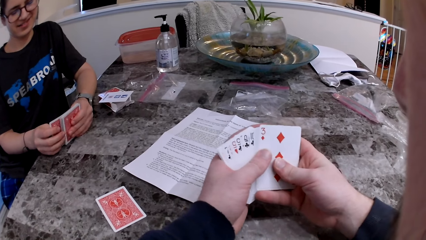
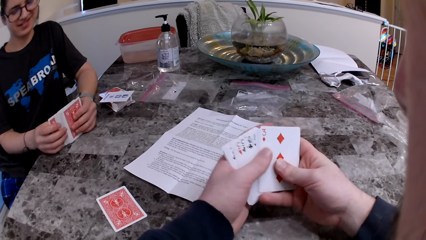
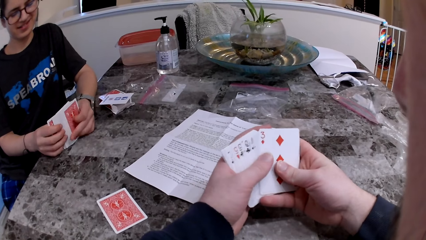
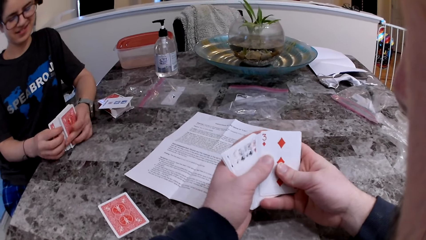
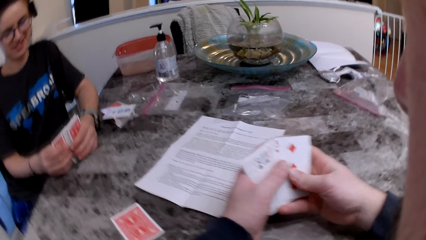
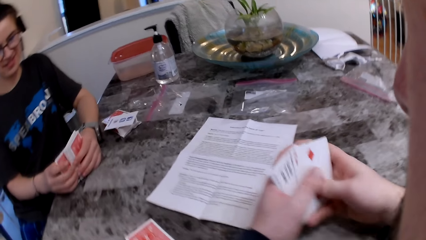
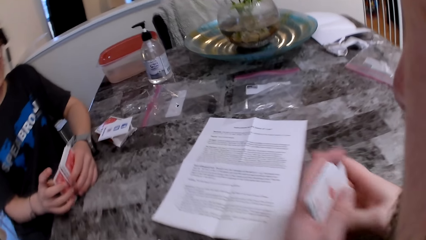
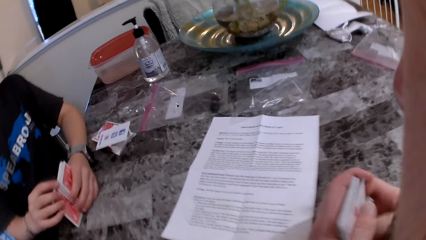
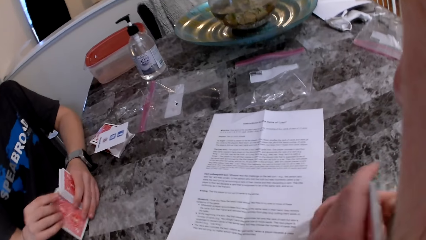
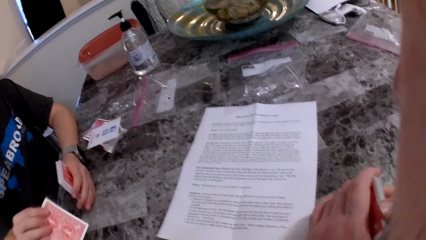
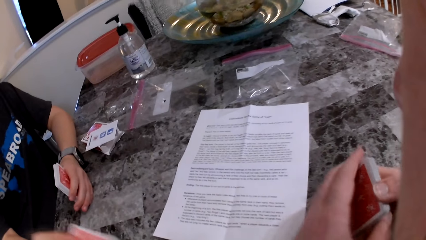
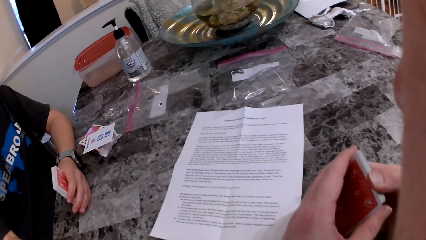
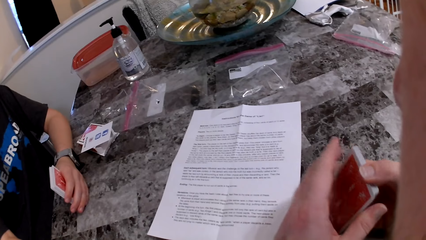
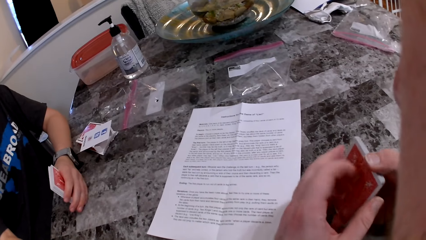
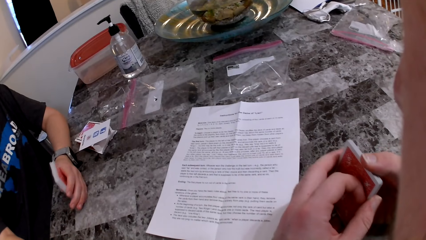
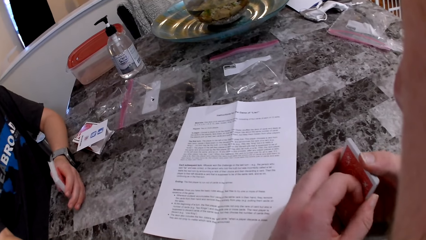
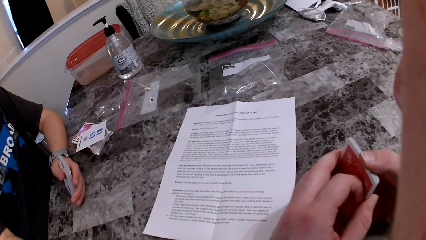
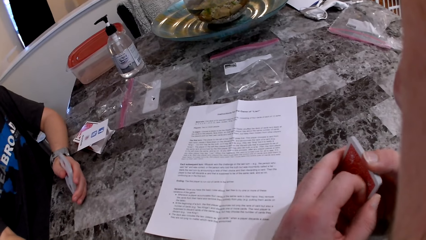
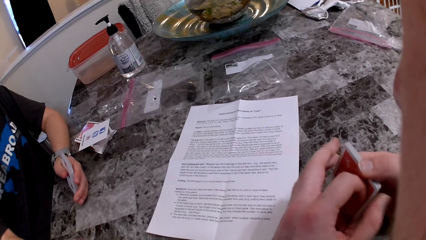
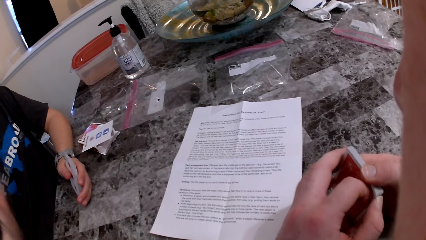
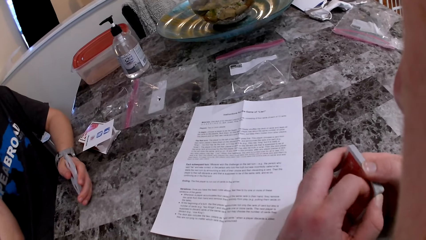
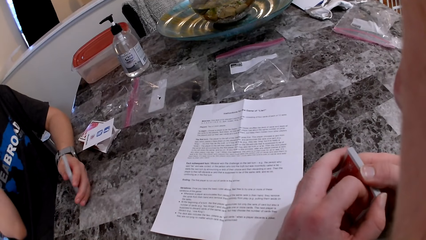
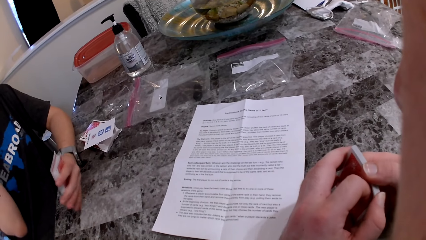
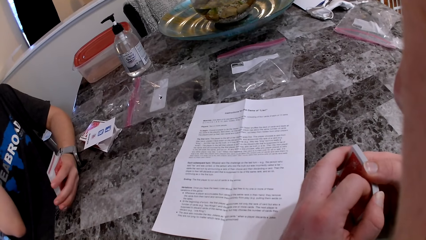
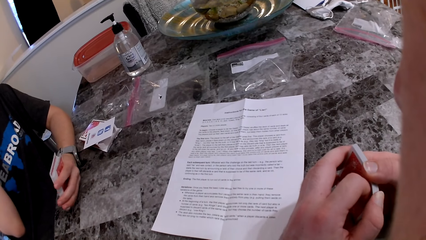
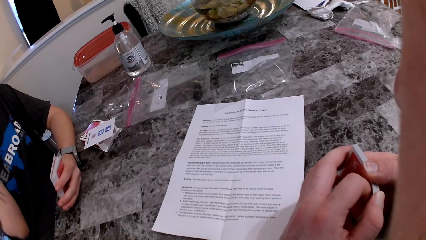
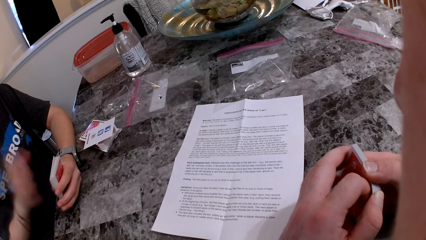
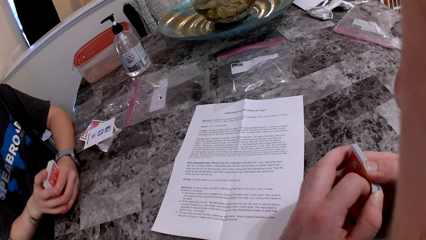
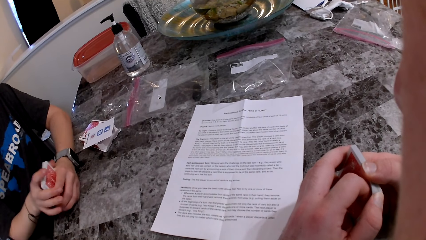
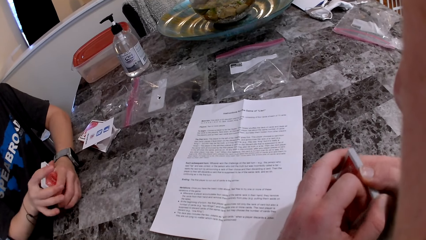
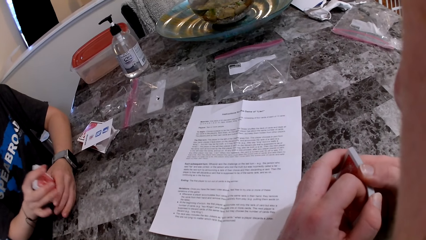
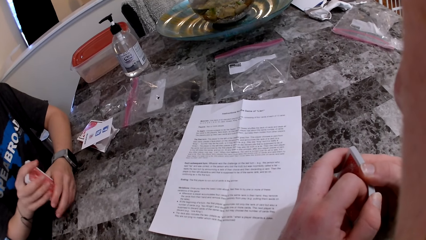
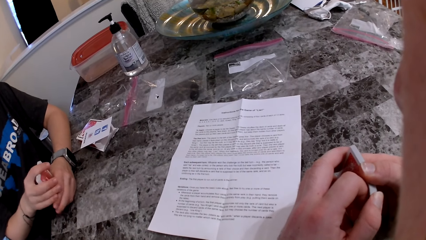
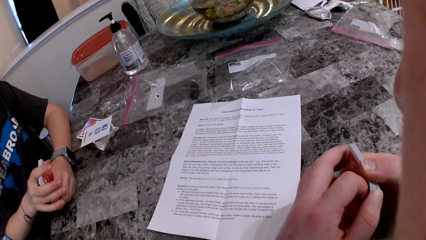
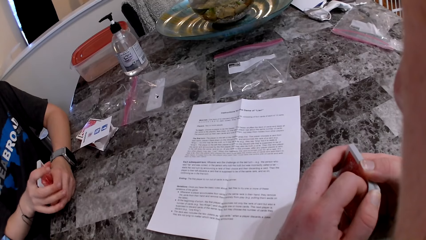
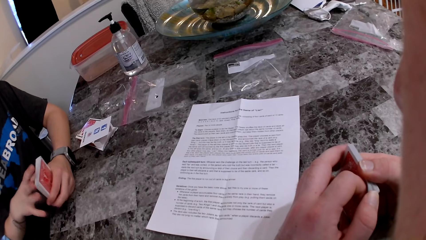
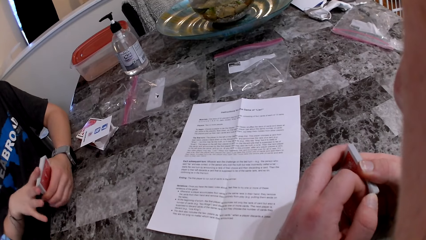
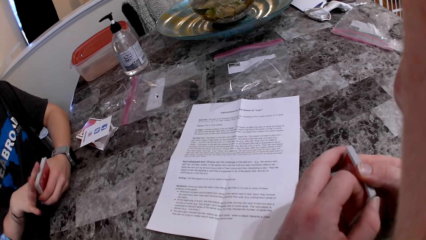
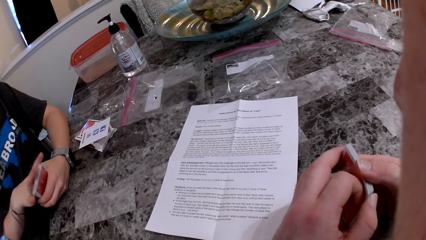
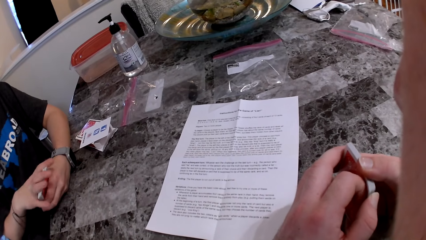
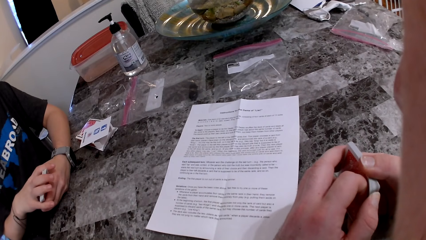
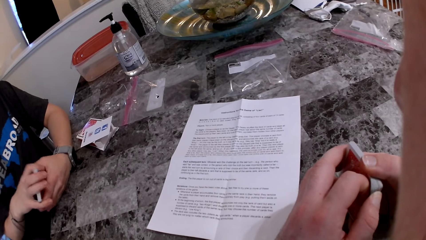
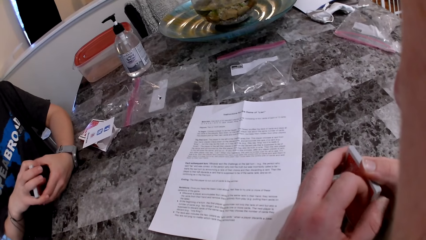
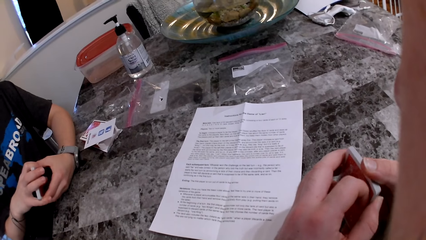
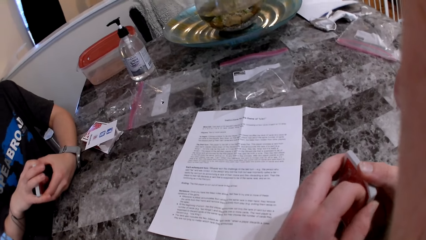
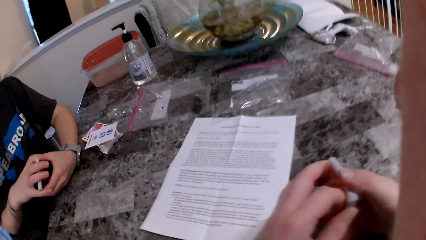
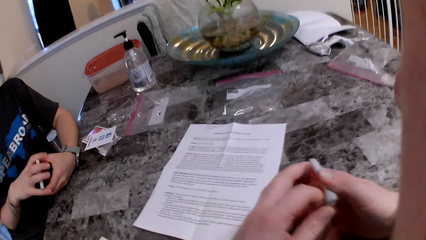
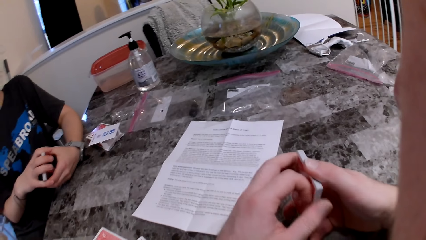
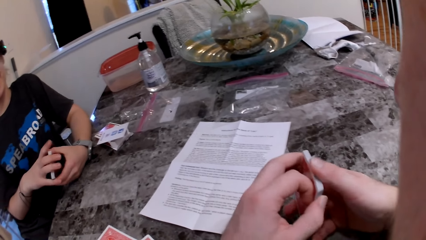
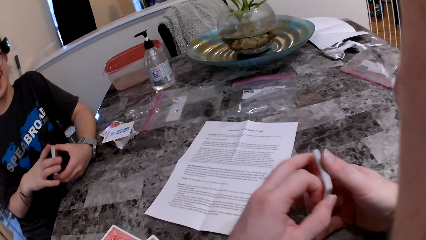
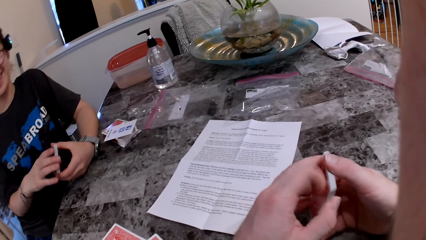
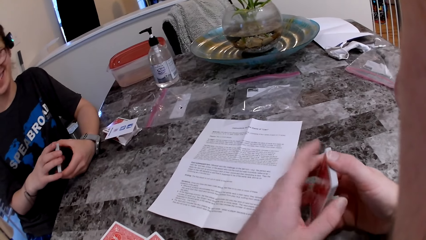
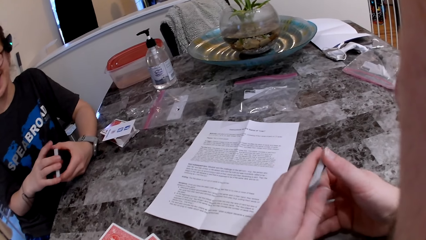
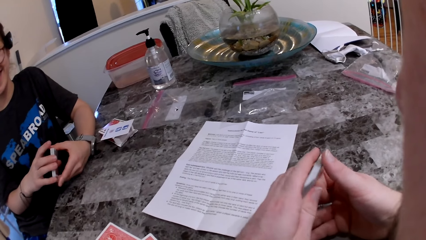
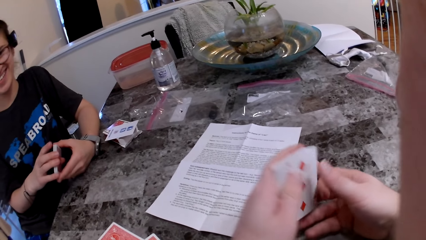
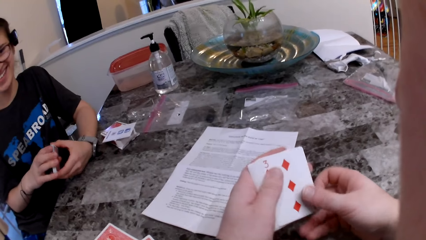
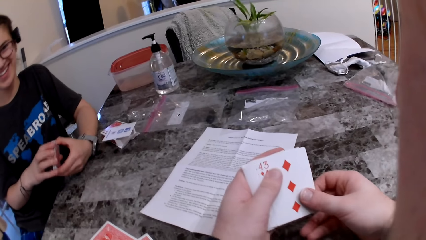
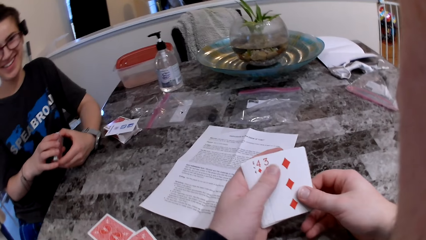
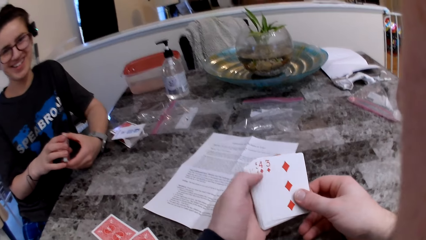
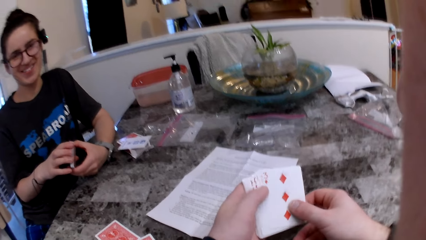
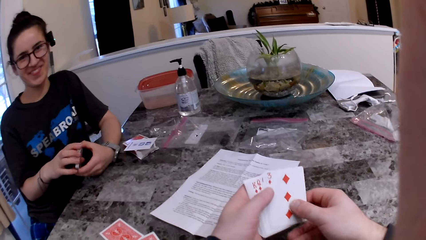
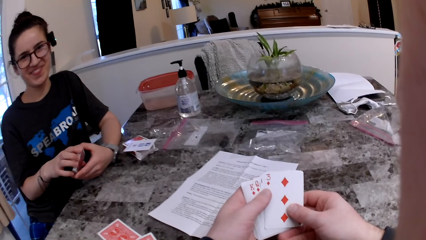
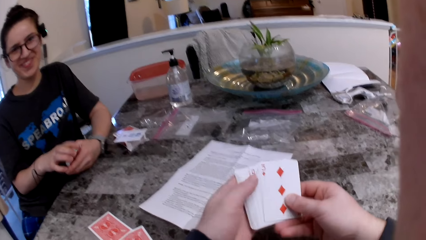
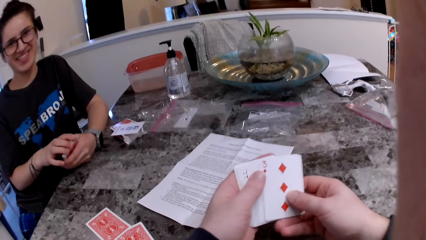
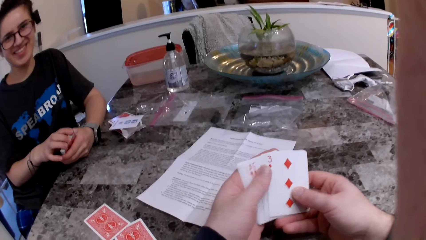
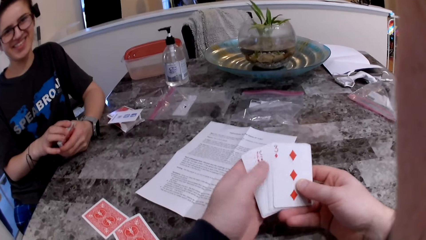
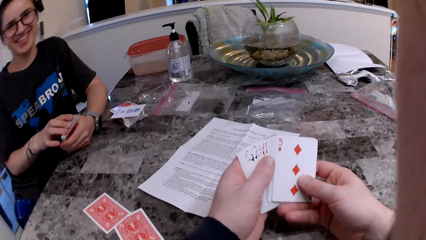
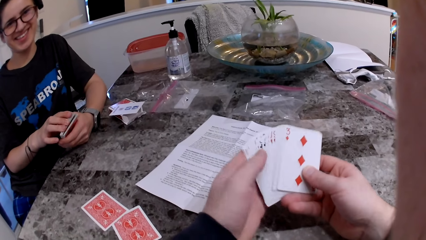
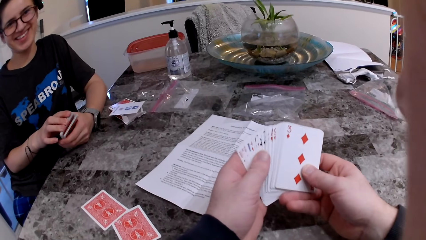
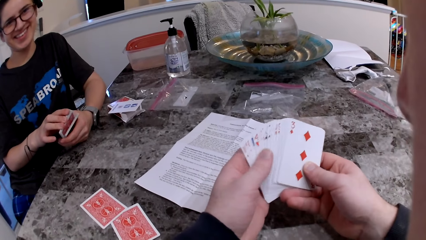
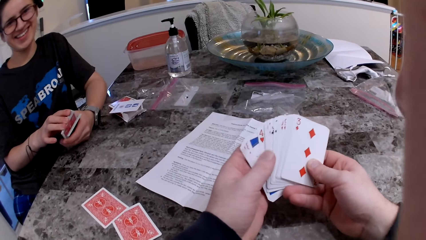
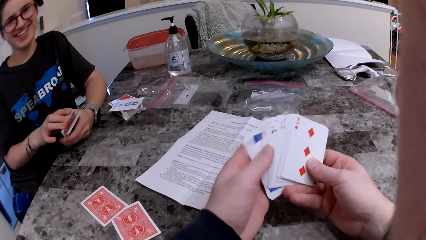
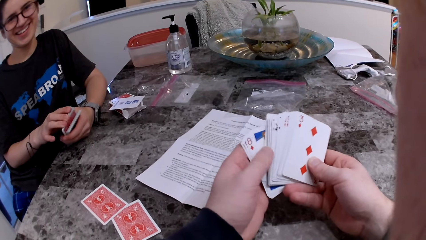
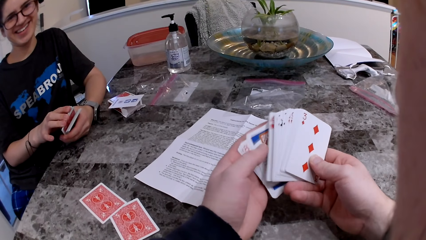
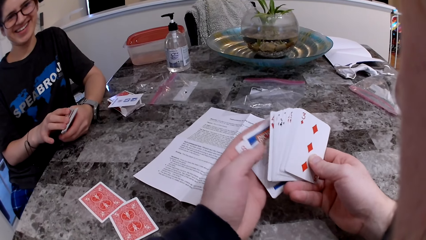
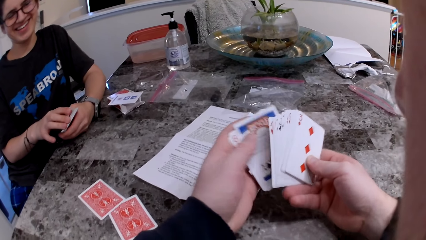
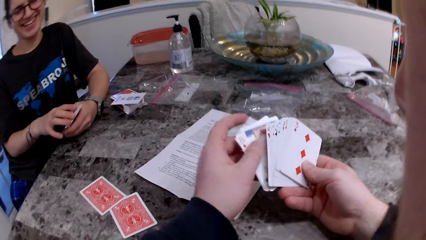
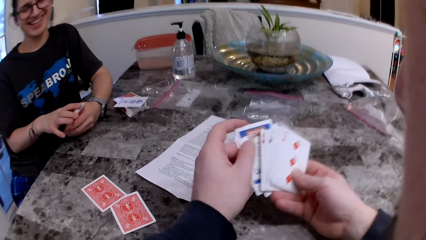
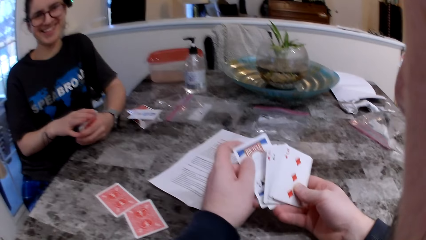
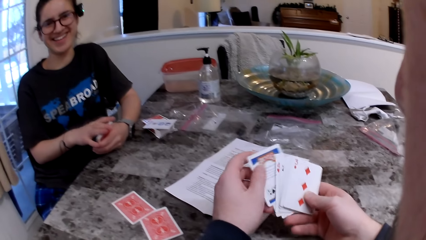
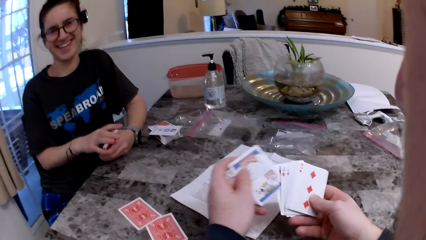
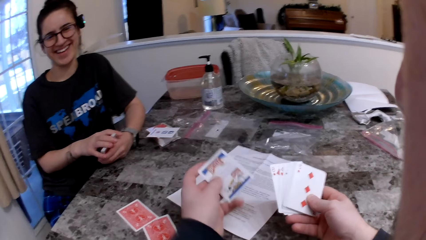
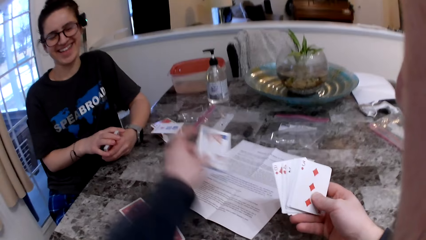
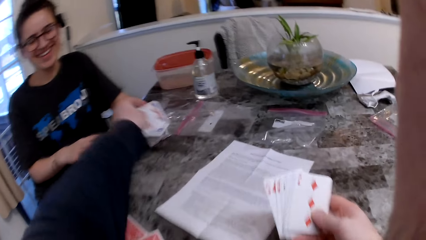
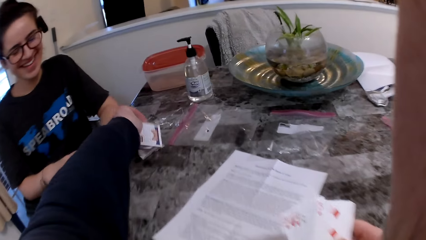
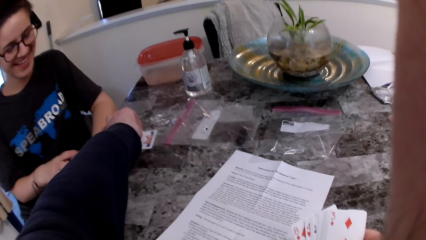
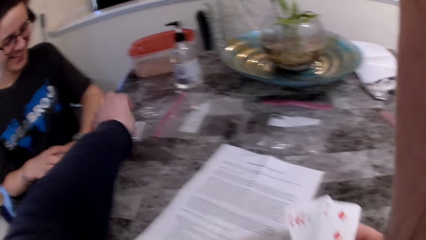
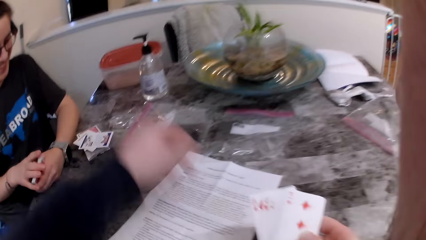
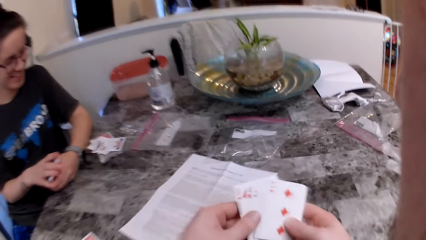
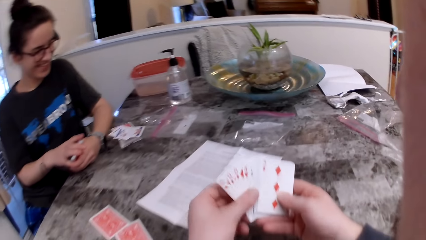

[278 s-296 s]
The camera wearer stares at the printed page. A woman drops a card on the table. The camera wearer stares at the cards on his hands. He inspects the cards on his hands. Another woman laughs. The camera wearer places a card on the table.
